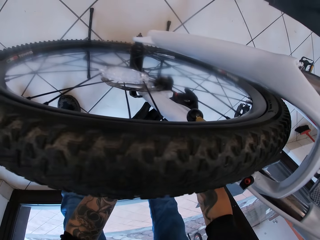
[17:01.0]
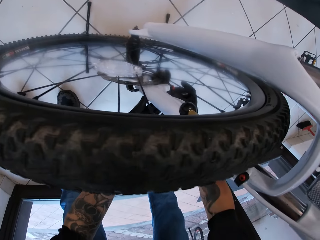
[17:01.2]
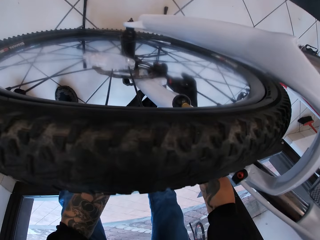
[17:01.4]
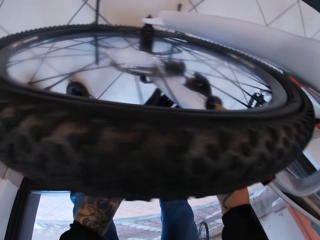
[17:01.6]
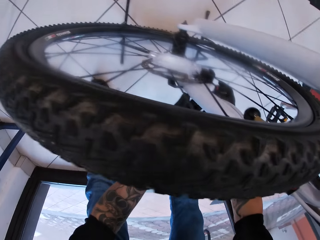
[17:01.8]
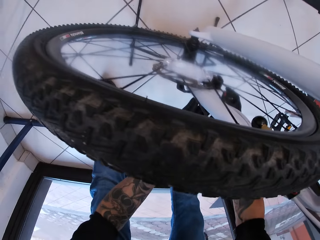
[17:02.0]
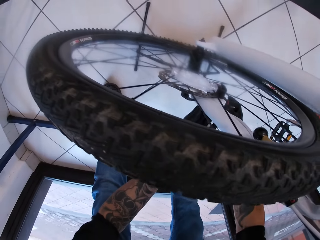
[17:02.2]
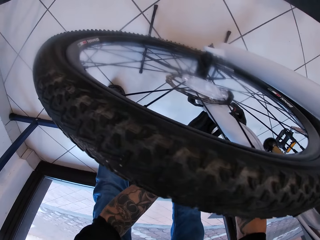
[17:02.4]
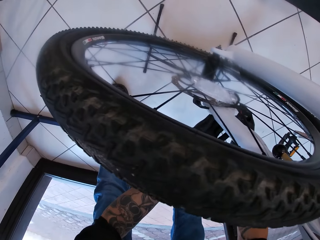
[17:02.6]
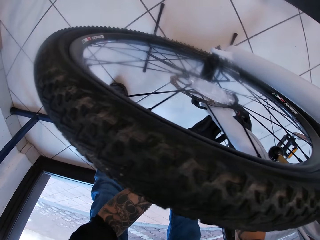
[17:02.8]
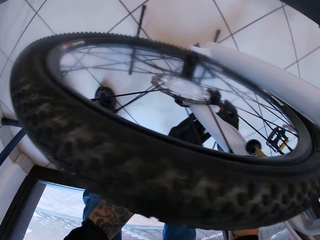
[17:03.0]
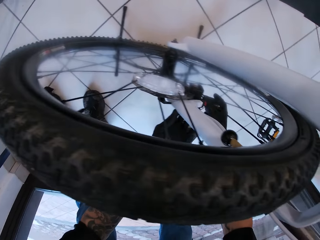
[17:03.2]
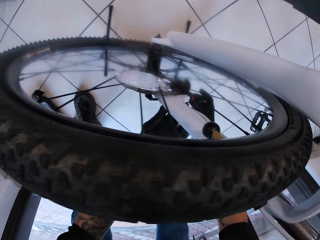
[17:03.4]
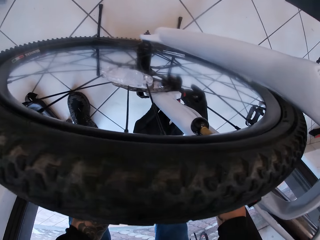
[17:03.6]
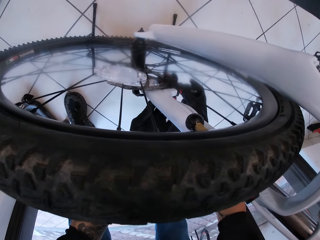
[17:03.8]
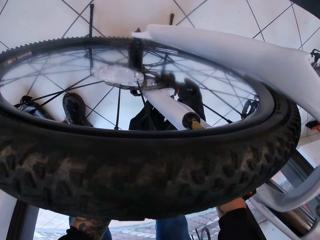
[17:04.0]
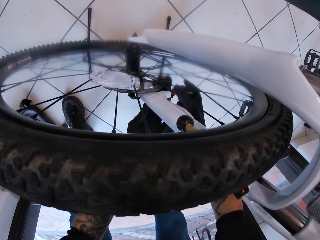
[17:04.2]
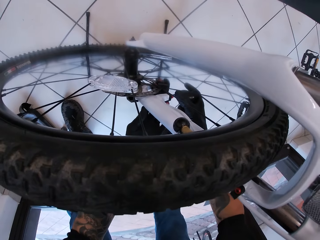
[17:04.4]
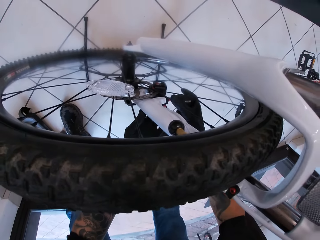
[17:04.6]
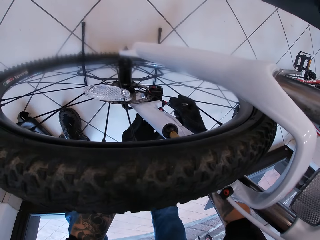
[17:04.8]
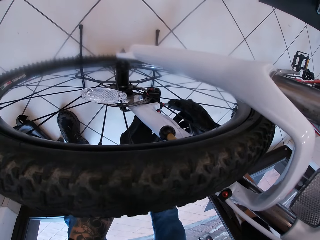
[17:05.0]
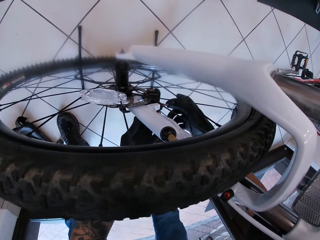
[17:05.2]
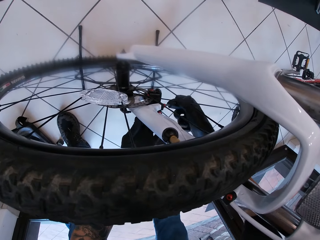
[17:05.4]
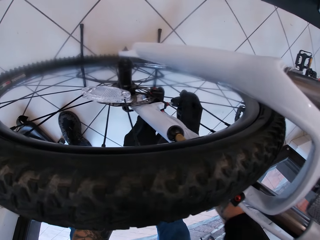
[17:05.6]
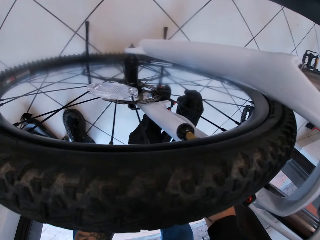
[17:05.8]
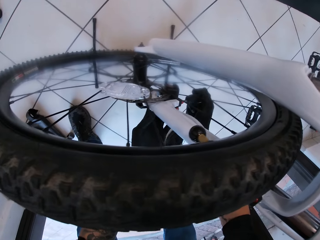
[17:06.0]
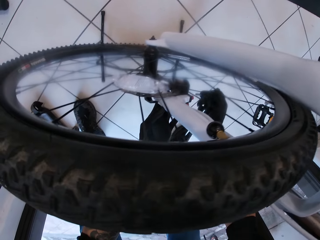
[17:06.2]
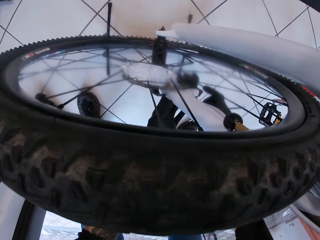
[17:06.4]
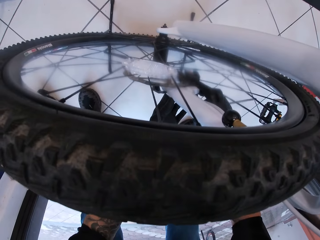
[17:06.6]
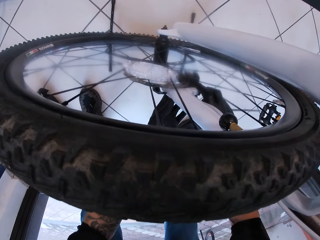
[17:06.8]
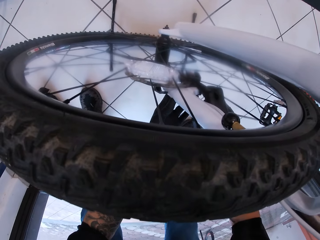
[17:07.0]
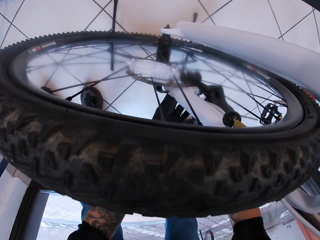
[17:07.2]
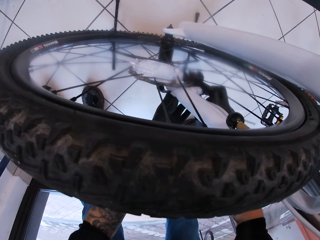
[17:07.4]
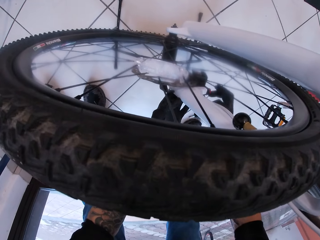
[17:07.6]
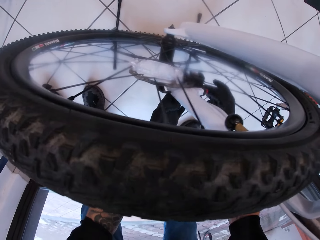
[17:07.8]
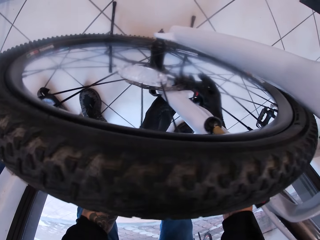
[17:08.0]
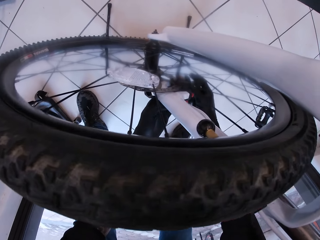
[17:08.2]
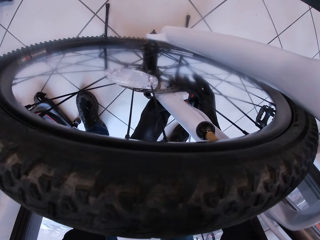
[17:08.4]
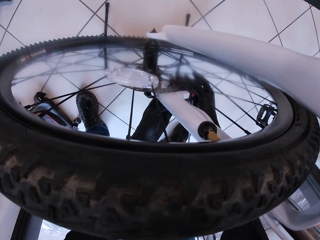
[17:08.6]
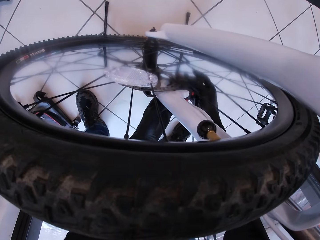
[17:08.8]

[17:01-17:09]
The camera wearer tightens a screw in the bicycle with the T-handle hex key in his right hand. He fixes the bicycle chain.

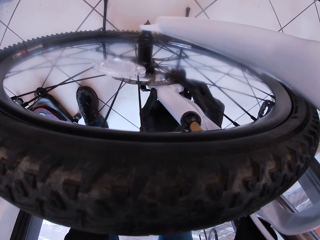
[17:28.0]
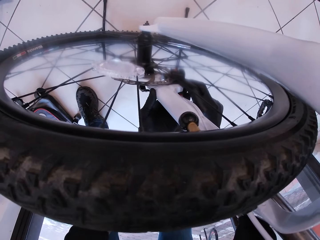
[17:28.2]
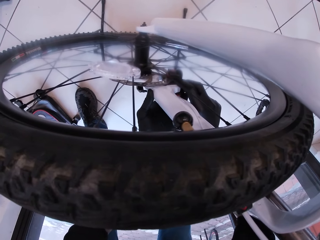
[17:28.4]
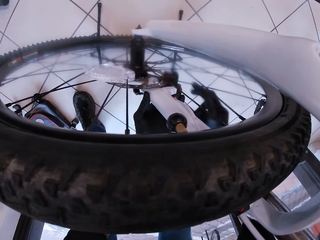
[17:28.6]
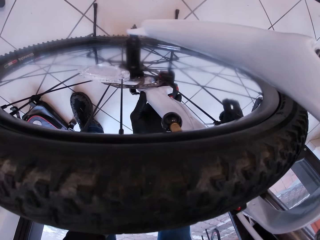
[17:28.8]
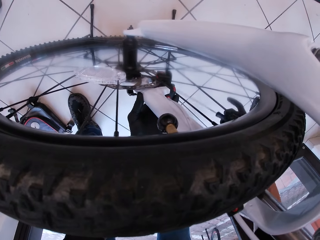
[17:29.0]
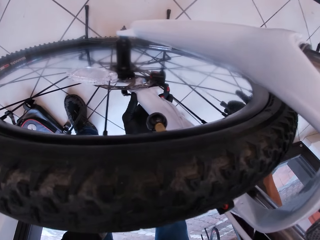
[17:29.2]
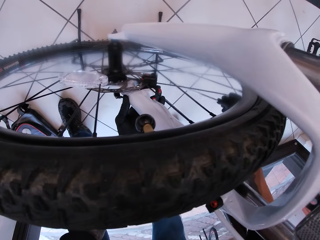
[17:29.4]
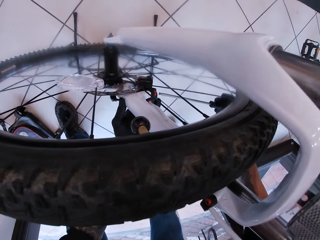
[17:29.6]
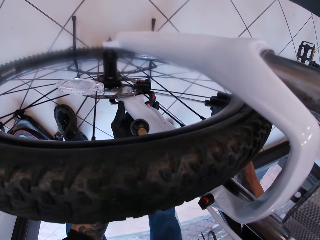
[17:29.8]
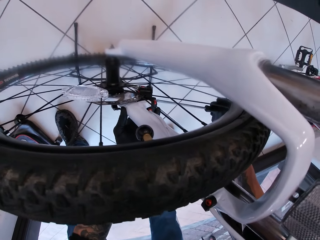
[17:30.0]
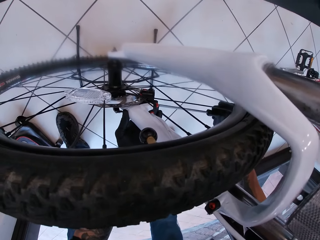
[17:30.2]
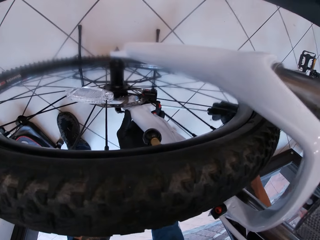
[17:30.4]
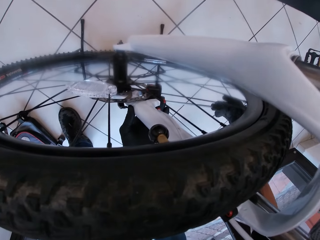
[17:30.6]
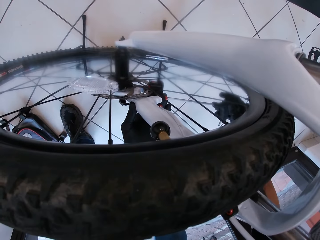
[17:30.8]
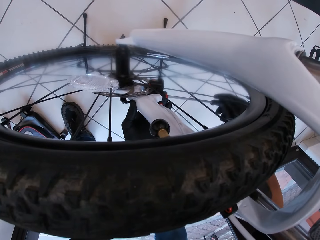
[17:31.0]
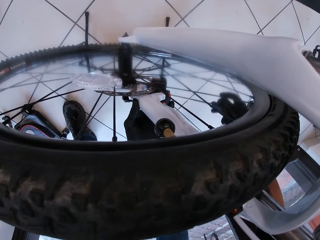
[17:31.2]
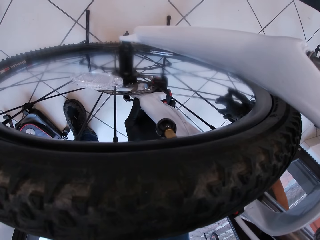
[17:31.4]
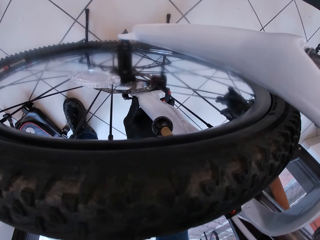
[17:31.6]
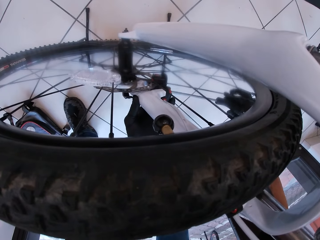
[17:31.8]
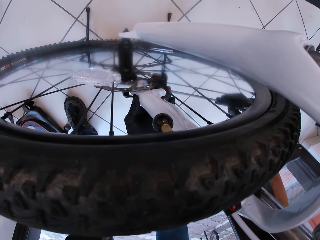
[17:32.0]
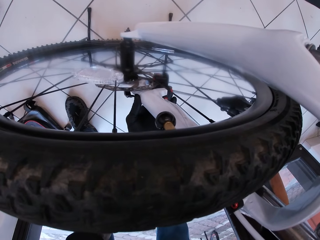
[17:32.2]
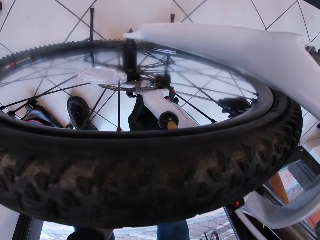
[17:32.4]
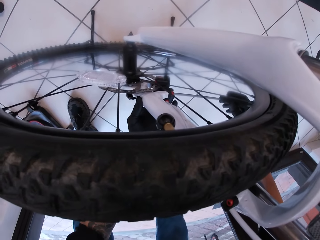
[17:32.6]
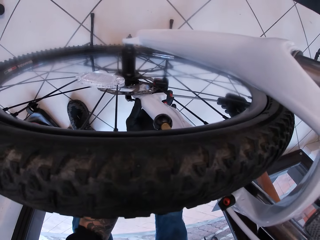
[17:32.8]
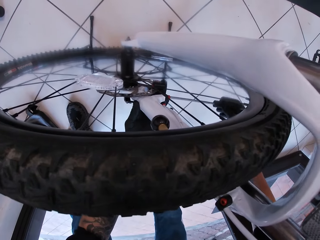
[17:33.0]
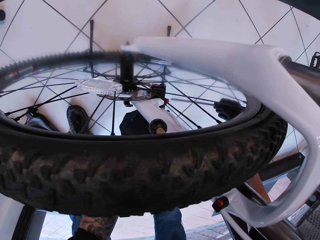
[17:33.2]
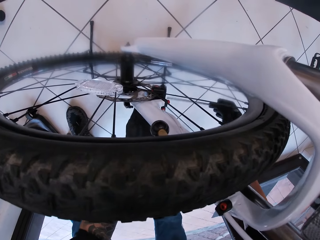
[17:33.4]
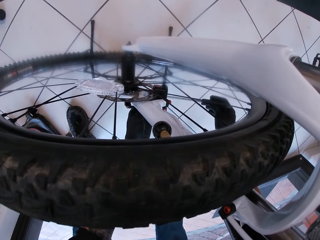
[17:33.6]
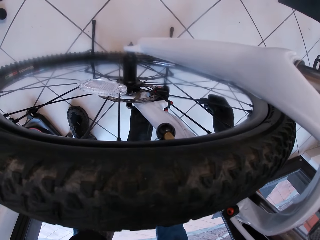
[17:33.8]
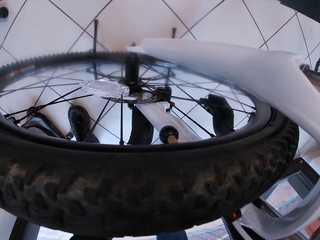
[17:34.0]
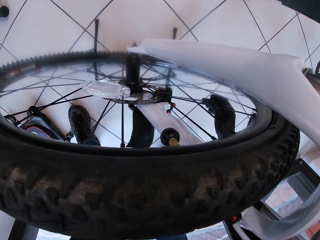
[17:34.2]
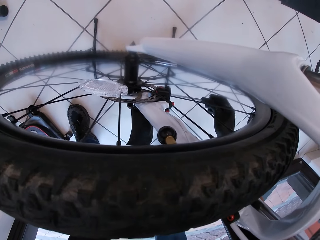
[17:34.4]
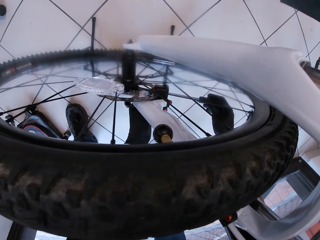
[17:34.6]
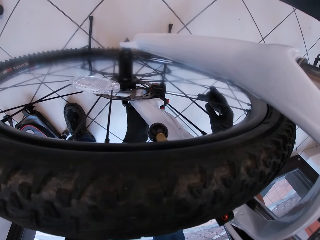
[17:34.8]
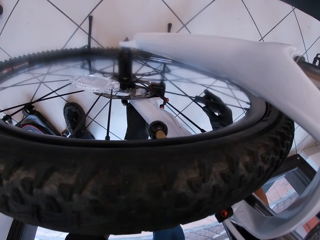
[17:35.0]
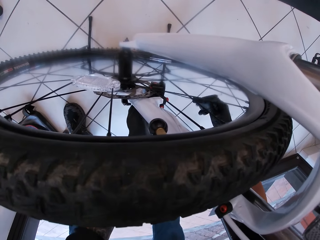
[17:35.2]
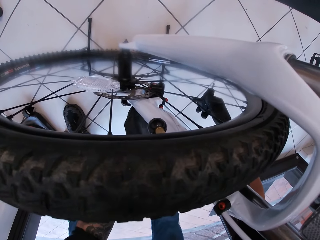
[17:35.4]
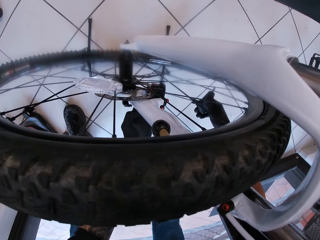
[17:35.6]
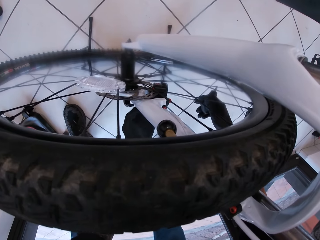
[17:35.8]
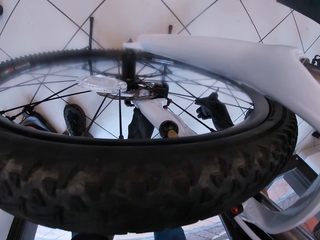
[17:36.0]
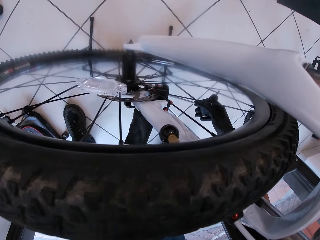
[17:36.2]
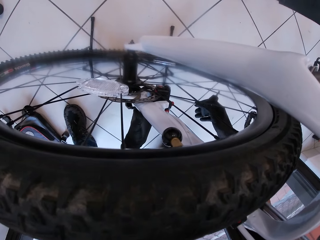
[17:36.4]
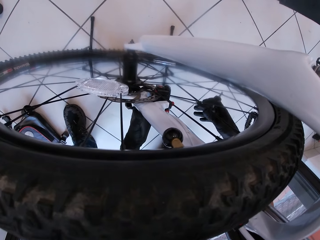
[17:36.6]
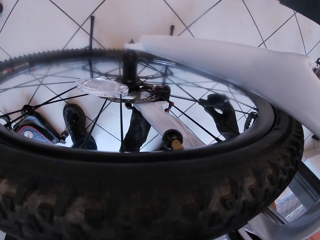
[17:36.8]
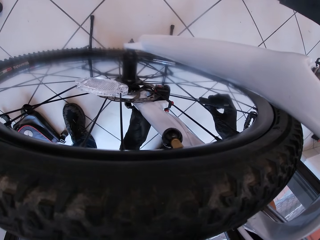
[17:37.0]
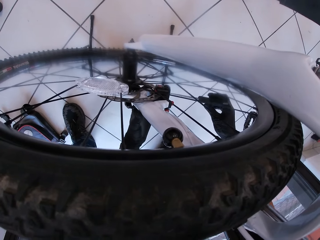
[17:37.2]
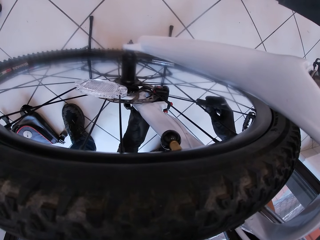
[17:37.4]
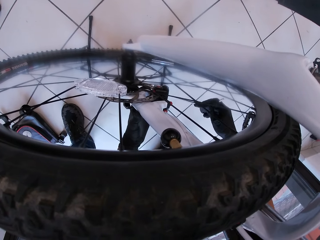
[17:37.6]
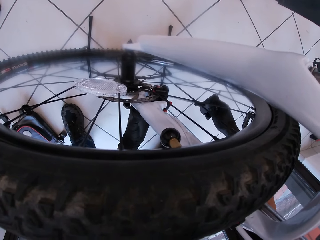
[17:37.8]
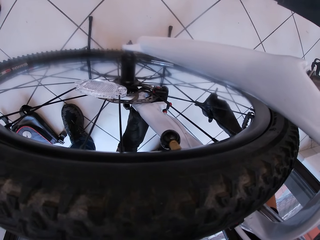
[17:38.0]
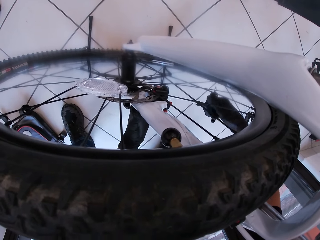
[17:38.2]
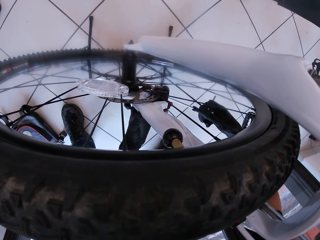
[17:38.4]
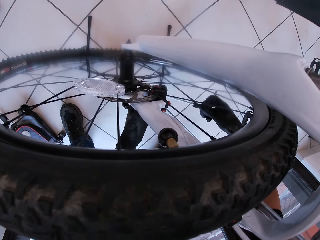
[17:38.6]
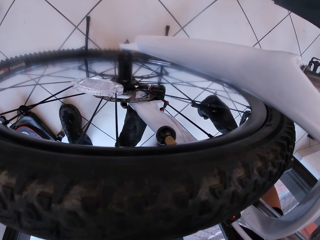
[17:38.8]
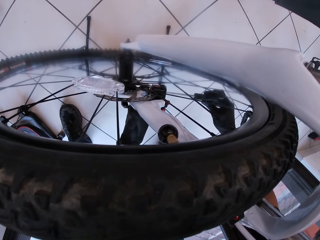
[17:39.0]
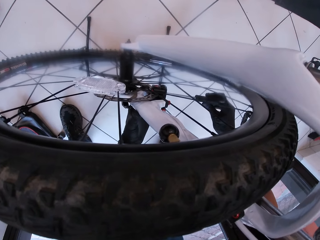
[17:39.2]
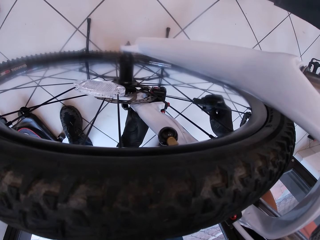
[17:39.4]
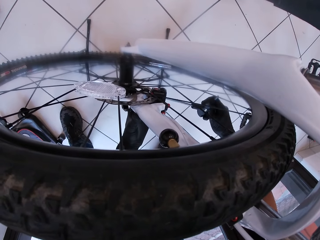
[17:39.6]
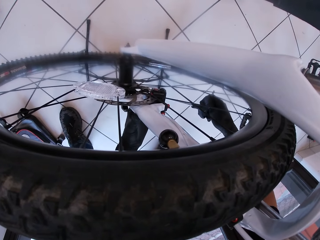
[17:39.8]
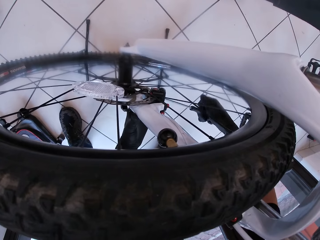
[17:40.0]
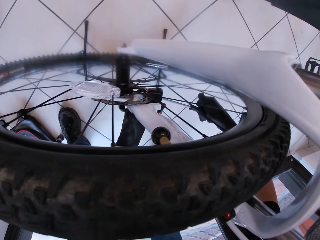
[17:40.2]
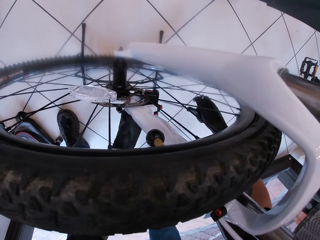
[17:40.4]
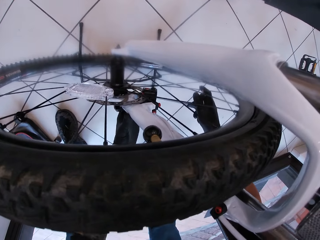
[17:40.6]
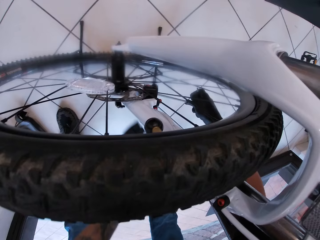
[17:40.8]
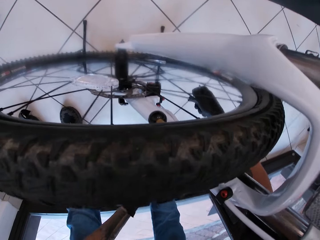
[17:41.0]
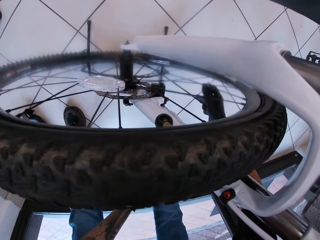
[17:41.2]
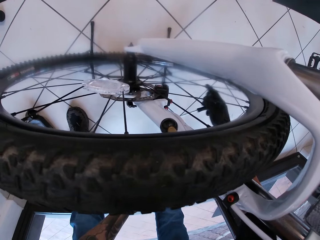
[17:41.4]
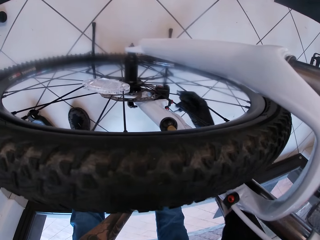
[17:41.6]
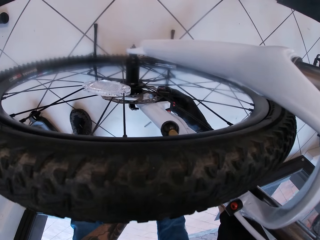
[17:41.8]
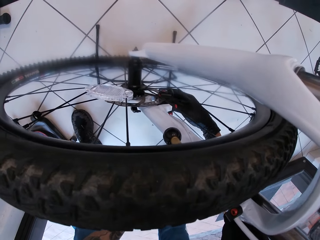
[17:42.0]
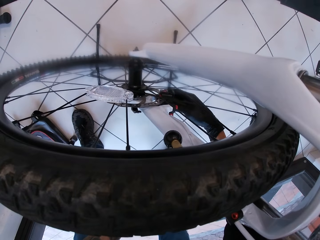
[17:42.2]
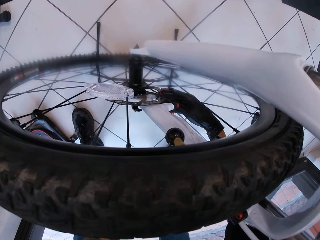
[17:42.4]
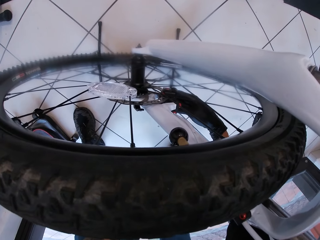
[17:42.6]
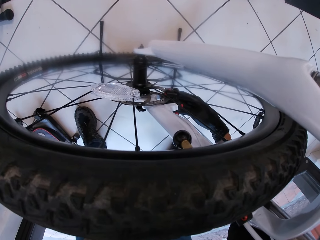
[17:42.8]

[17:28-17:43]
The camera wearer holds the screwdriver. They fix the bicycle tire.
